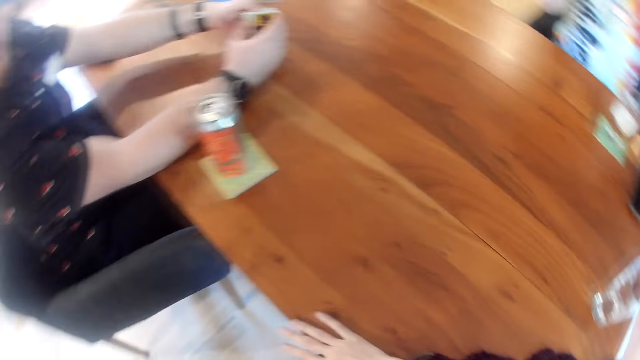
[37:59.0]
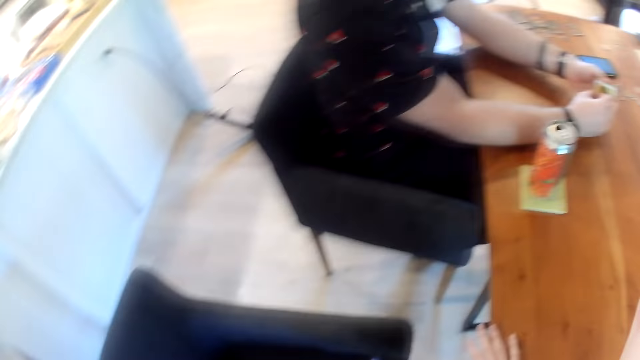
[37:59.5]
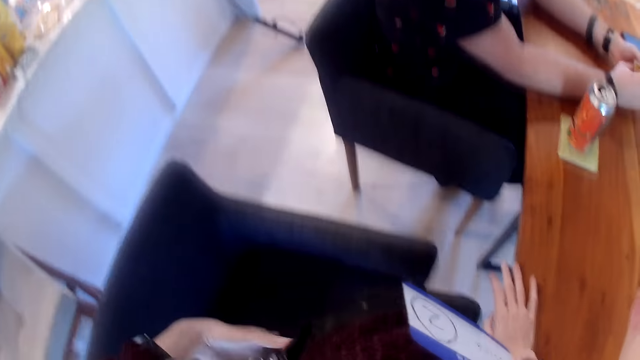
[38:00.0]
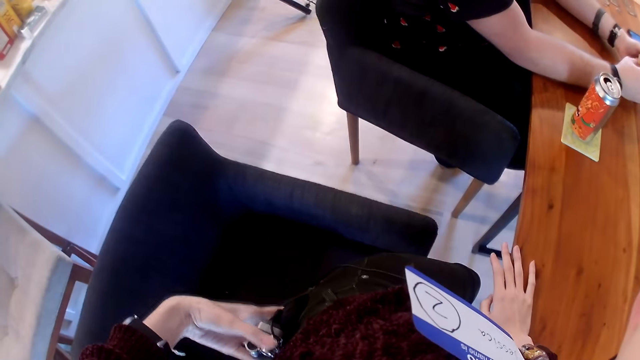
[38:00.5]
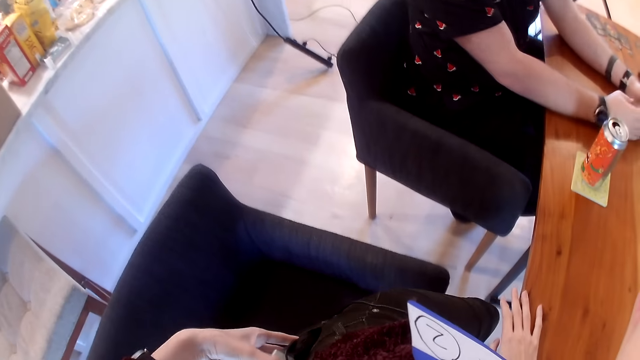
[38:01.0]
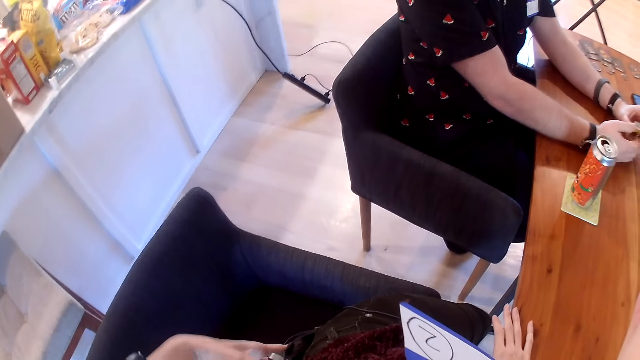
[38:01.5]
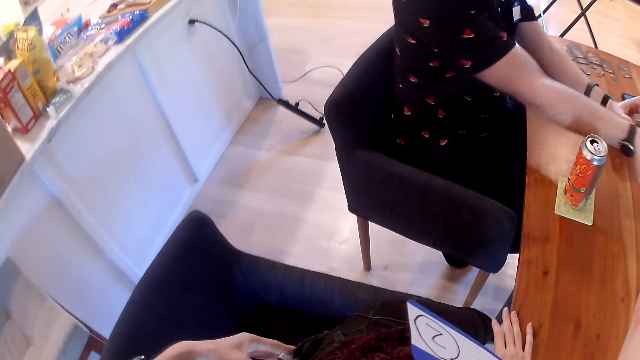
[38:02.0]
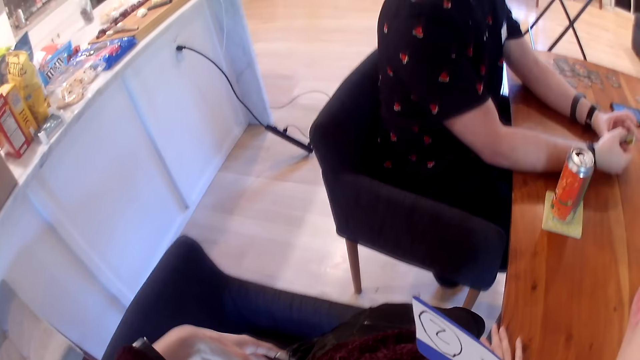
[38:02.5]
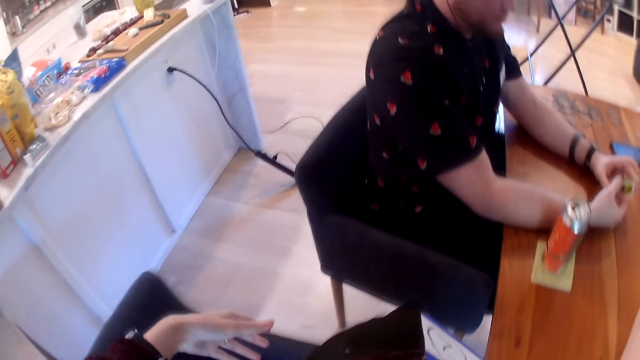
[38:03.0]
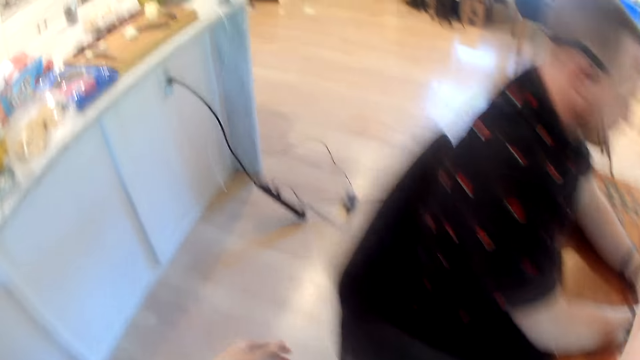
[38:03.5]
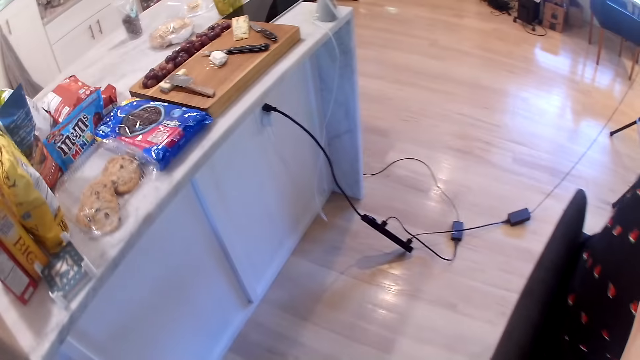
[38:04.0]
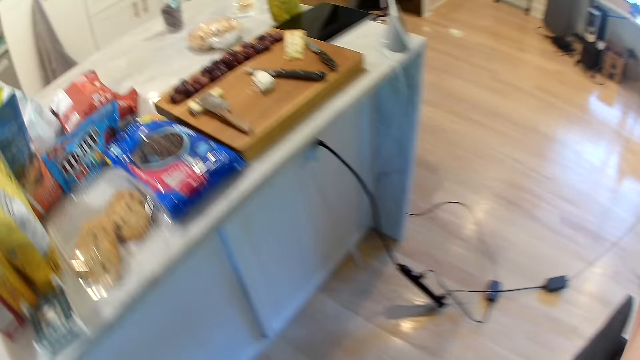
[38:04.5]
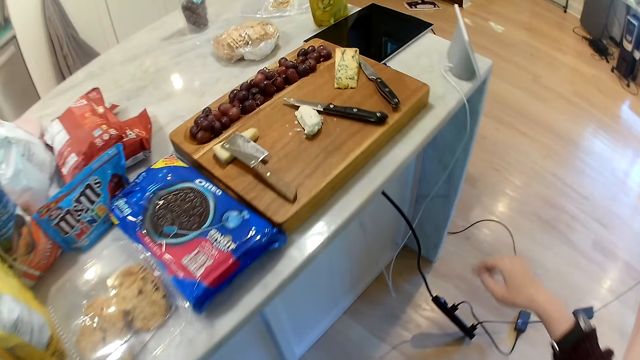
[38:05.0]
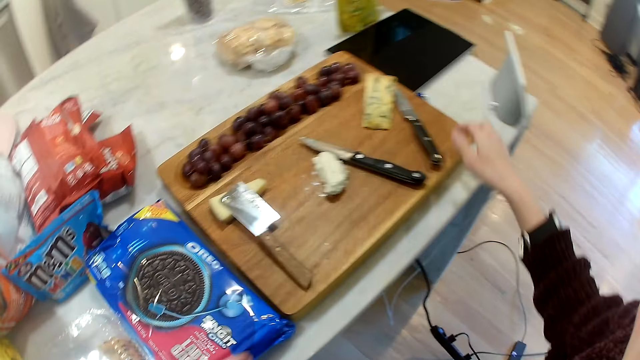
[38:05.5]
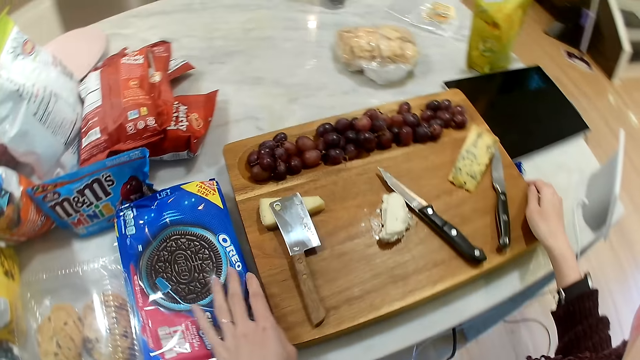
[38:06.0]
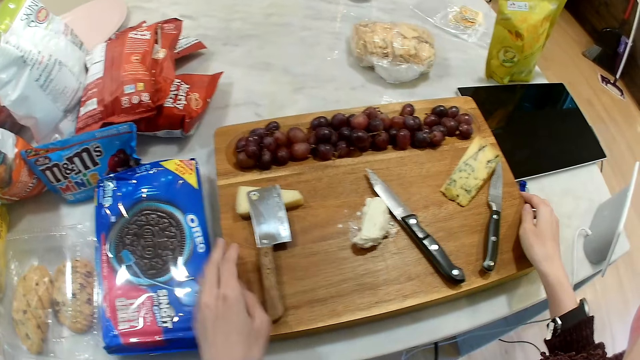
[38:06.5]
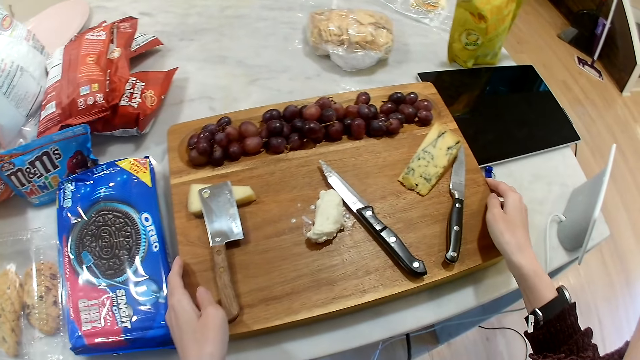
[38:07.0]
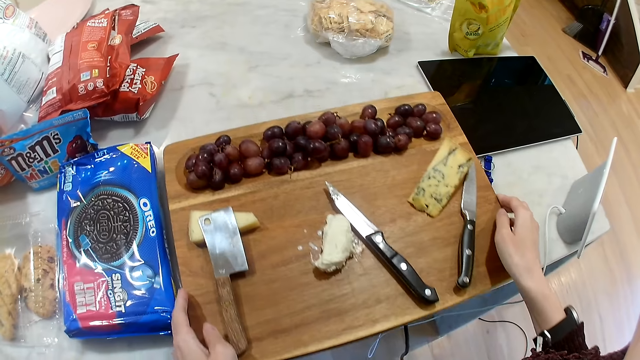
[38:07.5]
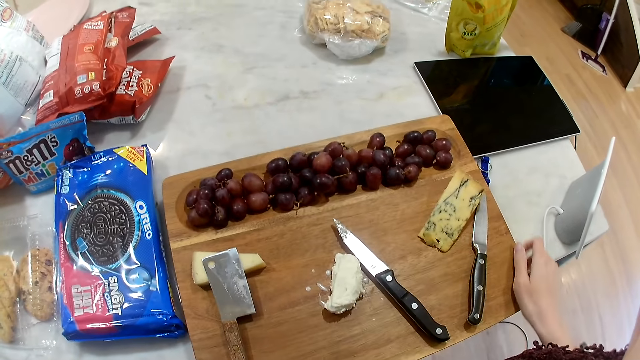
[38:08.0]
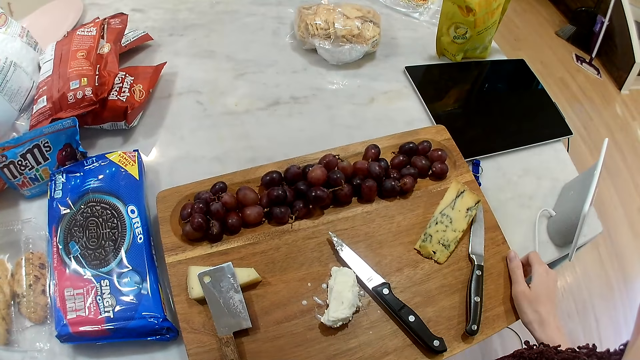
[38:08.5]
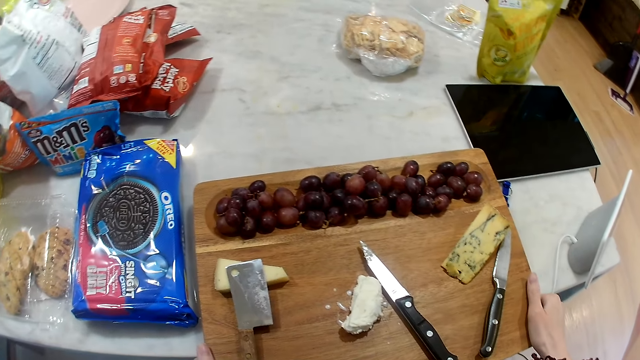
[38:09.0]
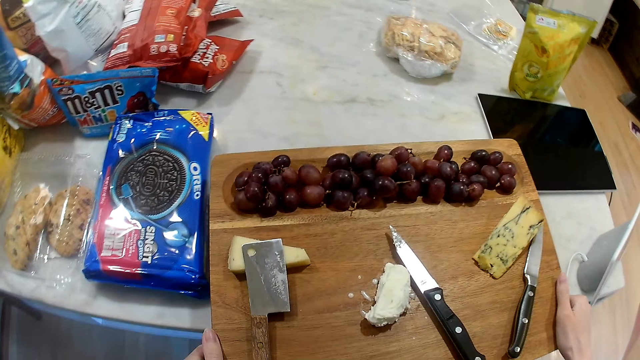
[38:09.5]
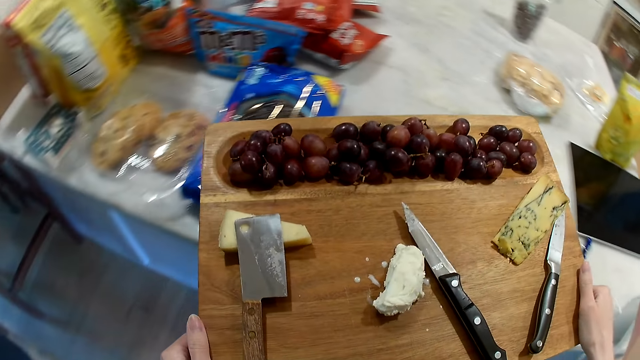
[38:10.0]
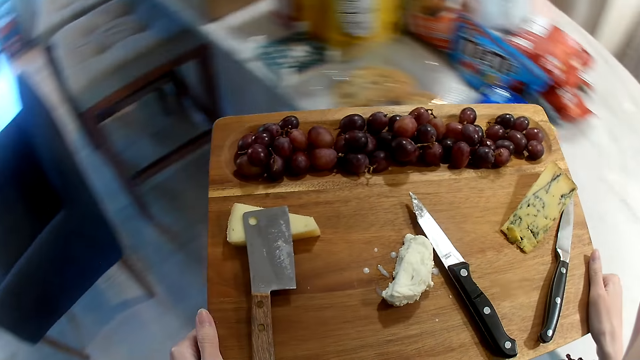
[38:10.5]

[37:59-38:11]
The camera wearer looks around. A person communicates to the camera wearer. The camera wearer touches a biscuit on a table with her left hand. She picks up a wooden board of grapes, or chopping board, on the table with both hands.

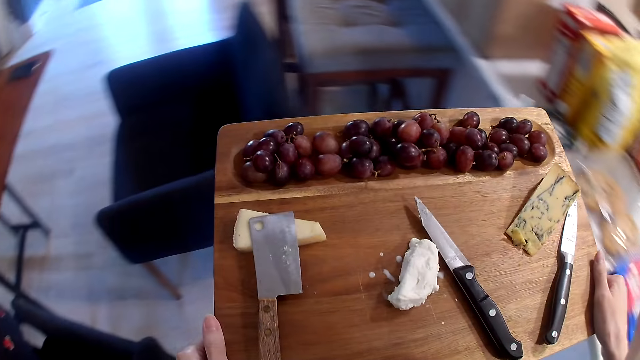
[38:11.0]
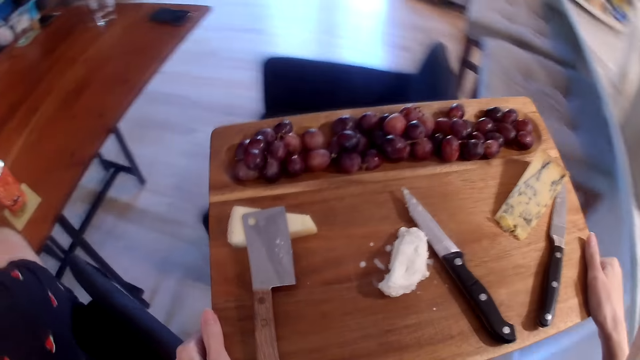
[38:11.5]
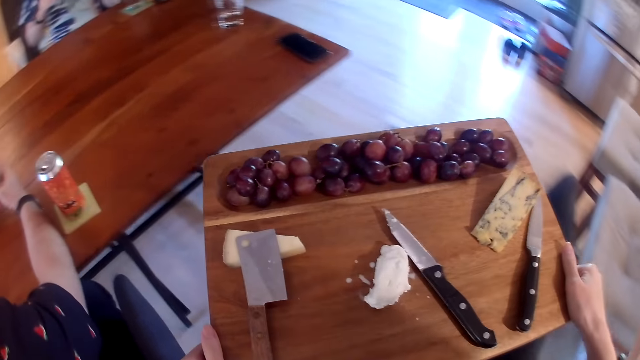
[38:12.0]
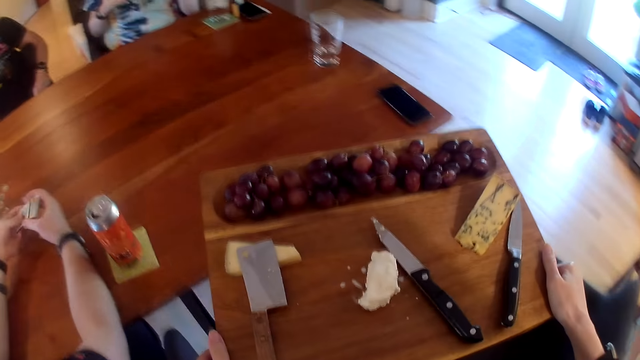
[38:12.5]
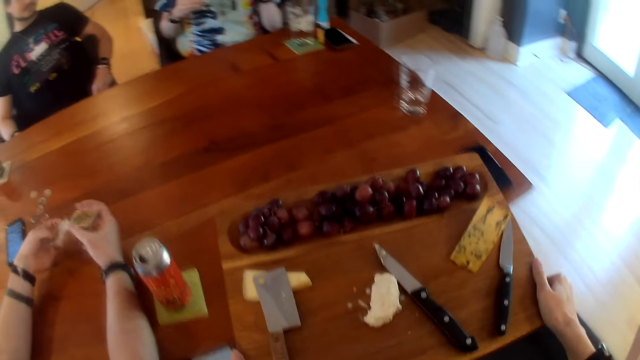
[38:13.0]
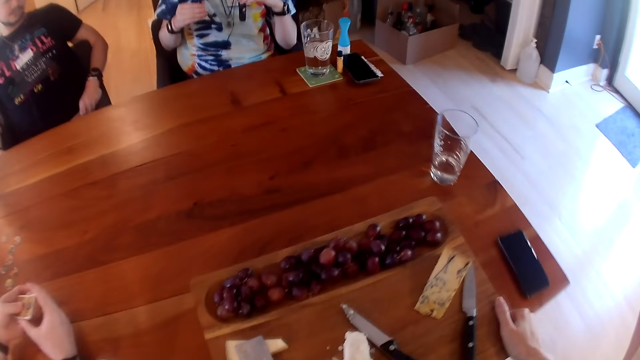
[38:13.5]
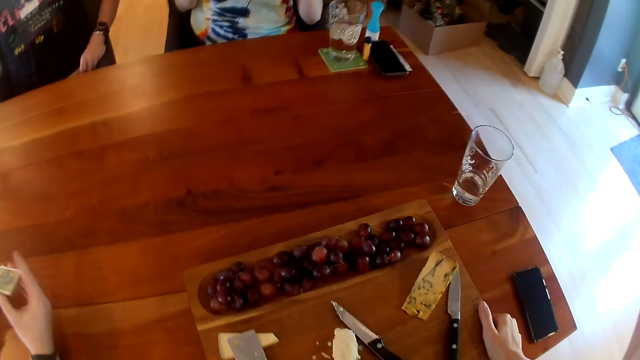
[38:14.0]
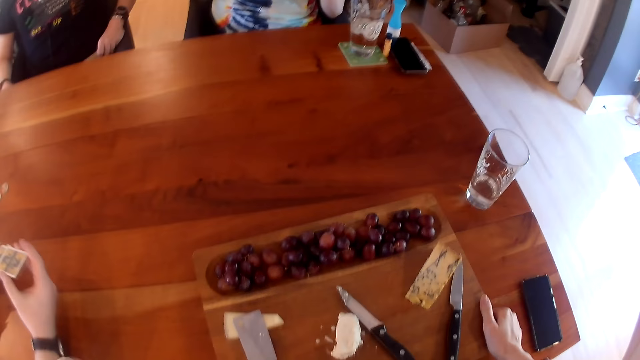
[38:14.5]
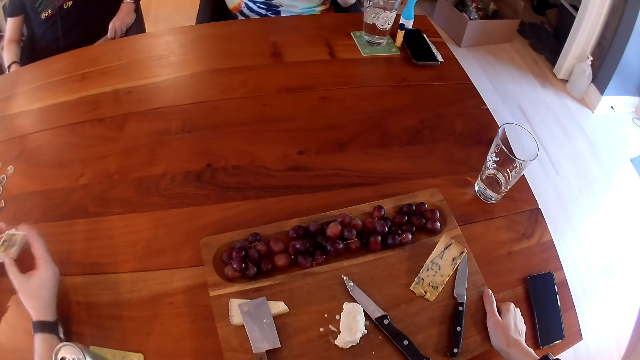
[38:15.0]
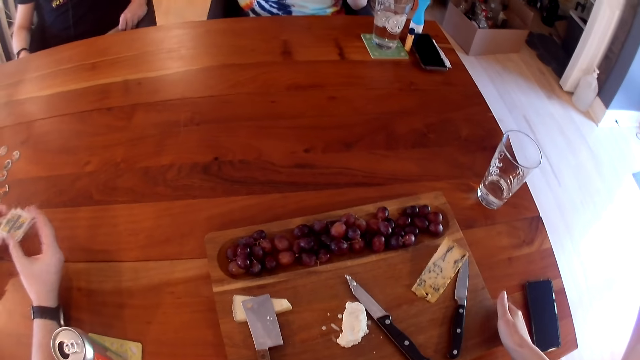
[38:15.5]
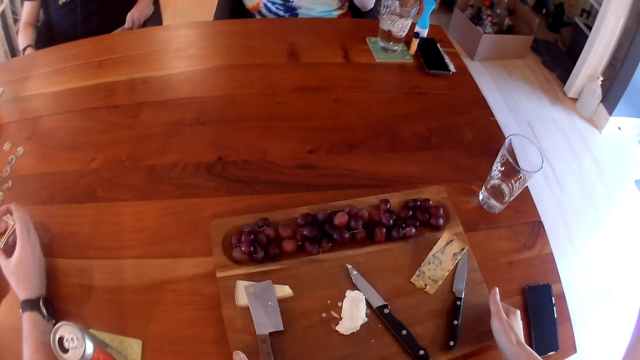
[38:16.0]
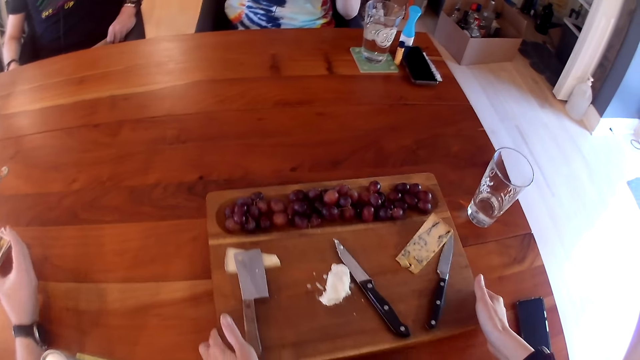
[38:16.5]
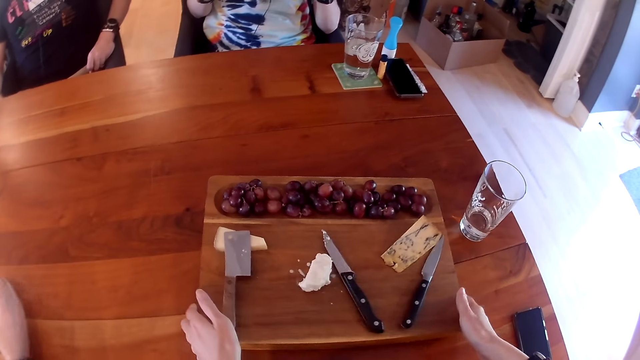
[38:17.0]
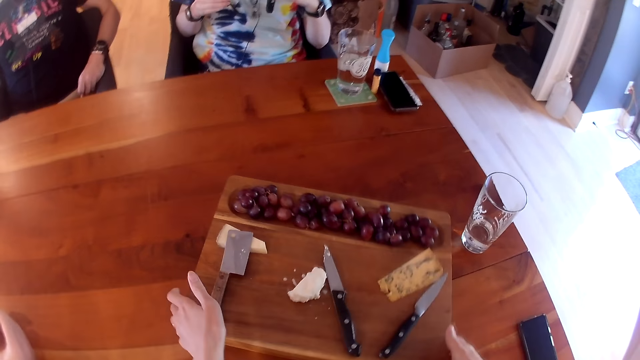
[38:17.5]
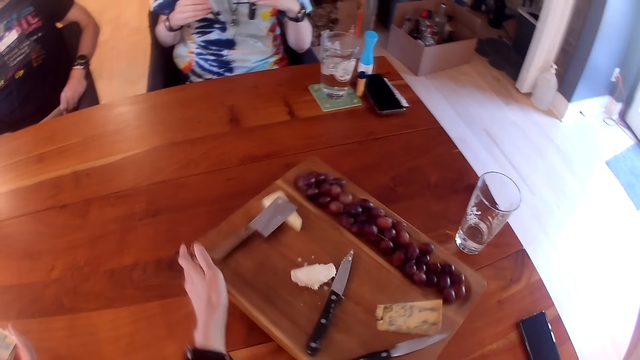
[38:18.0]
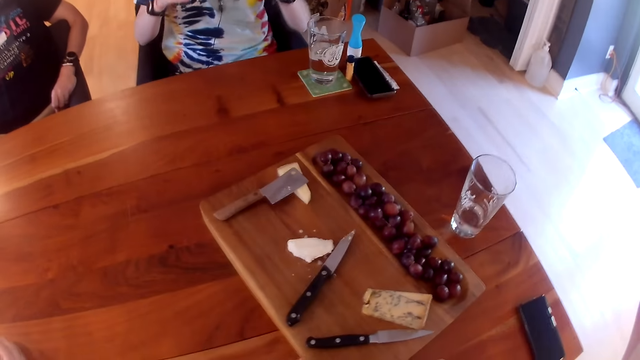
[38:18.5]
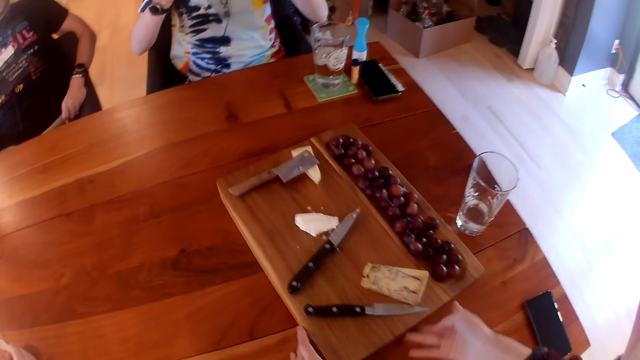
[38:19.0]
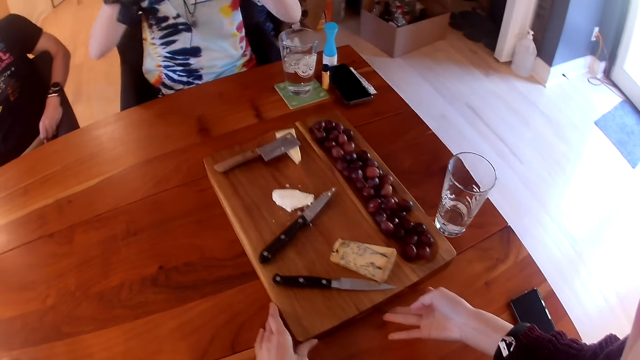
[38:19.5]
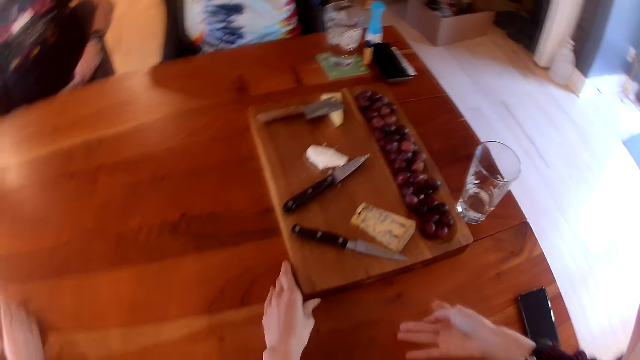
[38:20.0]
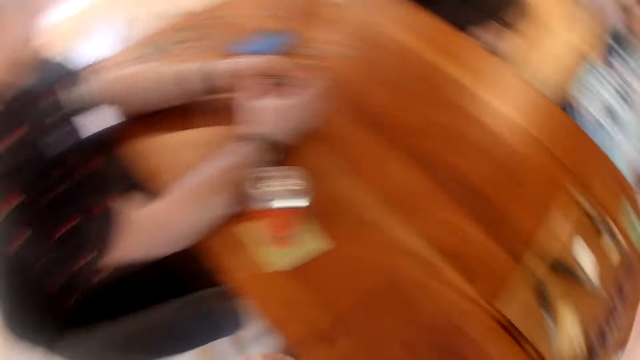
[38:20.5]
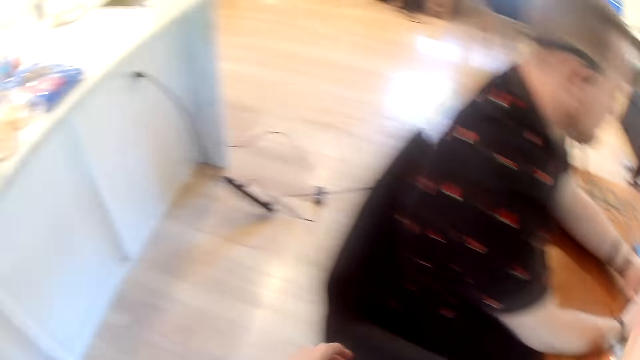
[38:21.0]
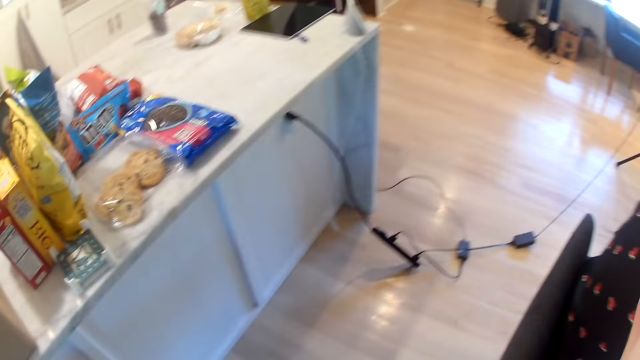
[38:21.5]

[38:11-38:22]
The camera wearer moves towards a table. The man shuffles the cards with both hands. The camera wearer drops the wooden board of grapes, or chopping board, on the table with both hands. She shifts the wooden board of grapes on the table with both hands. She rotates the chopping board on the table.
